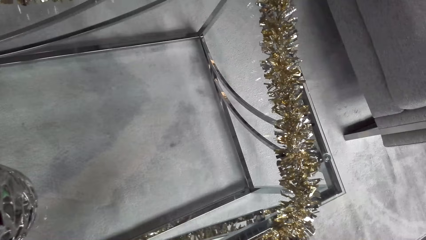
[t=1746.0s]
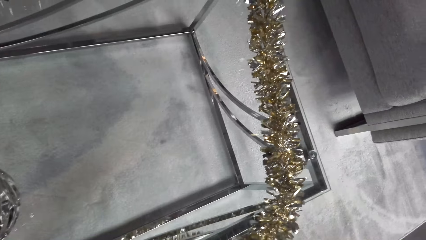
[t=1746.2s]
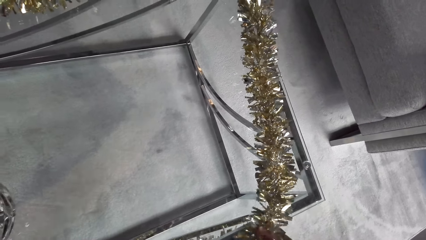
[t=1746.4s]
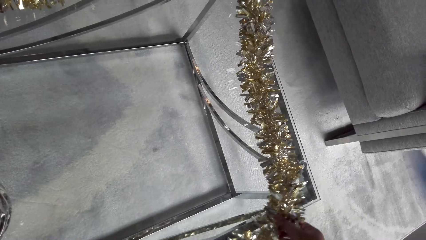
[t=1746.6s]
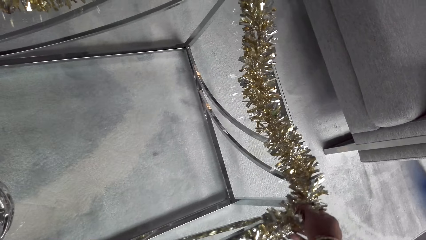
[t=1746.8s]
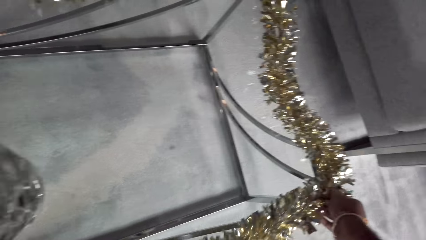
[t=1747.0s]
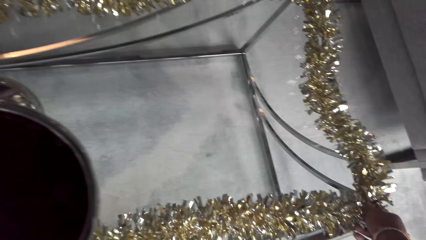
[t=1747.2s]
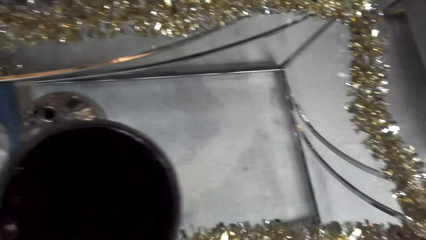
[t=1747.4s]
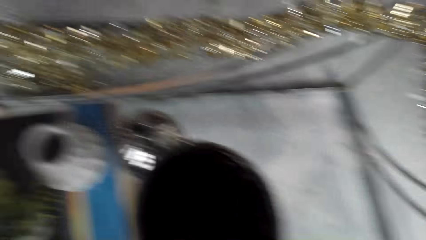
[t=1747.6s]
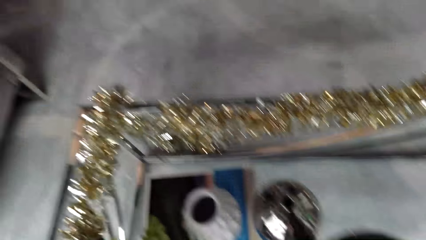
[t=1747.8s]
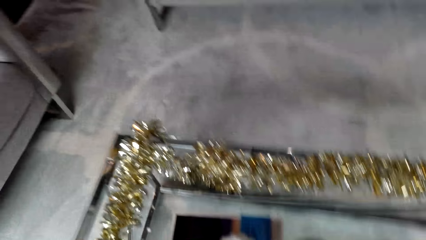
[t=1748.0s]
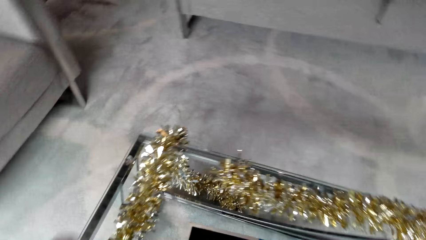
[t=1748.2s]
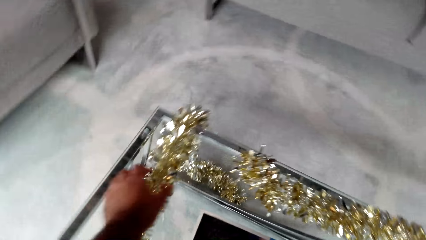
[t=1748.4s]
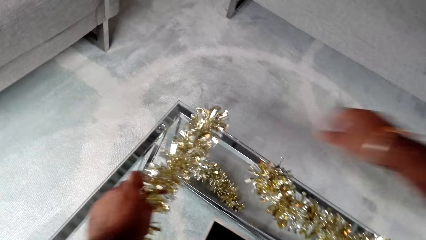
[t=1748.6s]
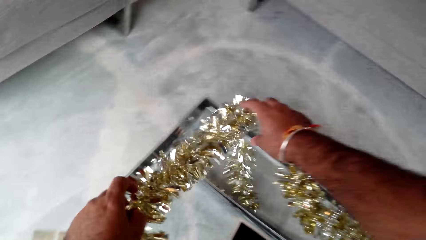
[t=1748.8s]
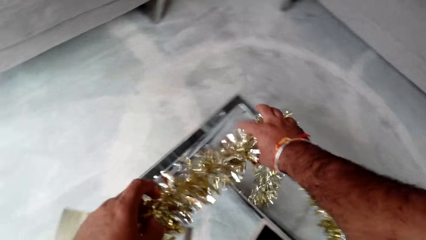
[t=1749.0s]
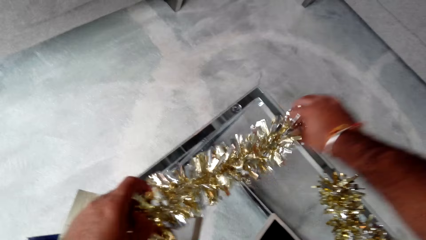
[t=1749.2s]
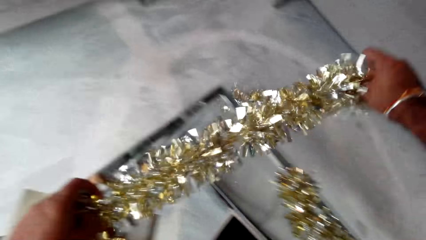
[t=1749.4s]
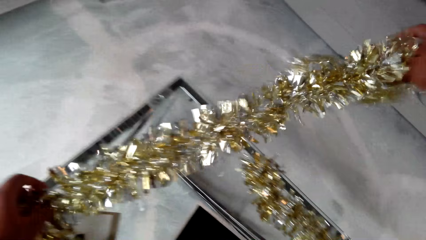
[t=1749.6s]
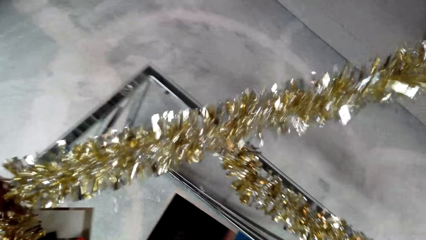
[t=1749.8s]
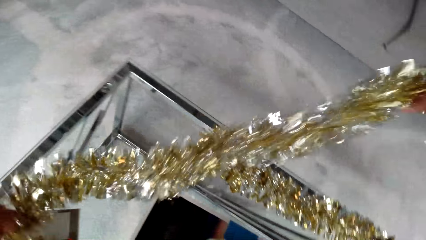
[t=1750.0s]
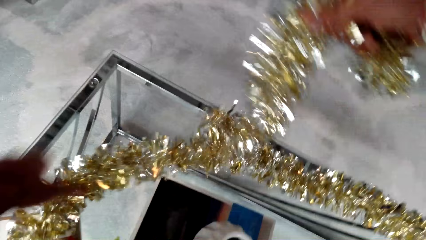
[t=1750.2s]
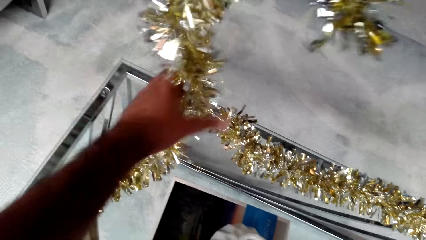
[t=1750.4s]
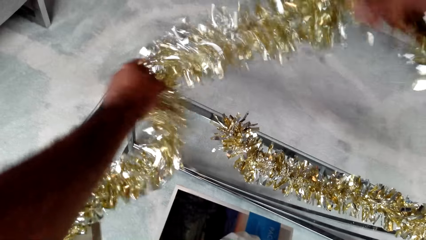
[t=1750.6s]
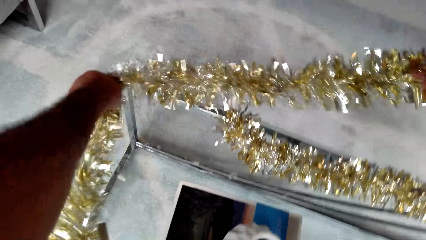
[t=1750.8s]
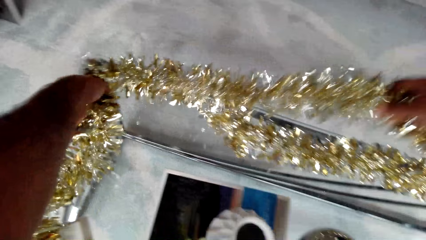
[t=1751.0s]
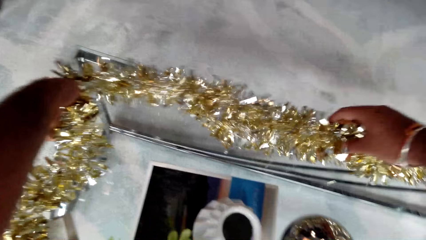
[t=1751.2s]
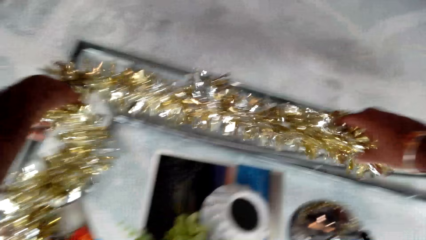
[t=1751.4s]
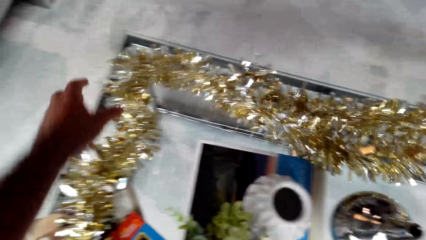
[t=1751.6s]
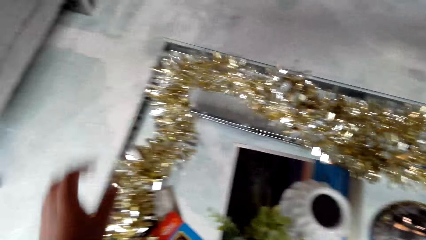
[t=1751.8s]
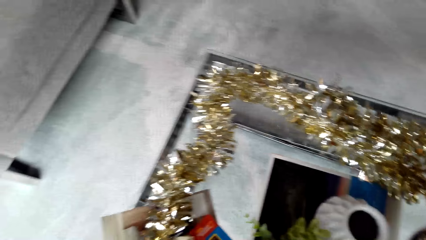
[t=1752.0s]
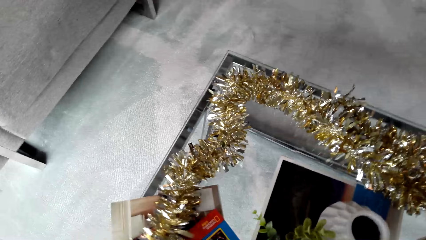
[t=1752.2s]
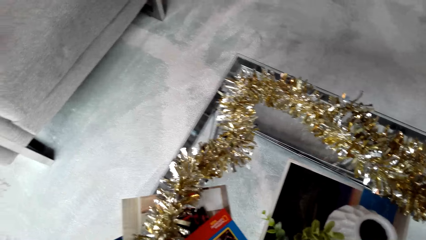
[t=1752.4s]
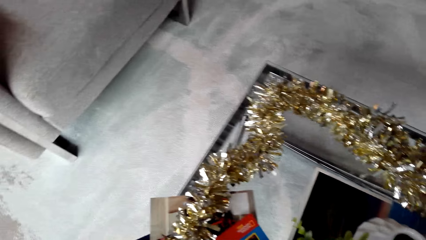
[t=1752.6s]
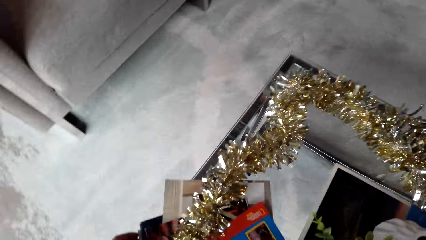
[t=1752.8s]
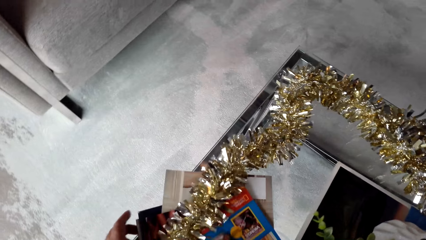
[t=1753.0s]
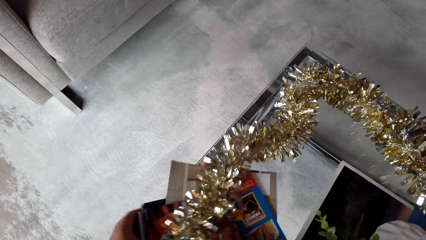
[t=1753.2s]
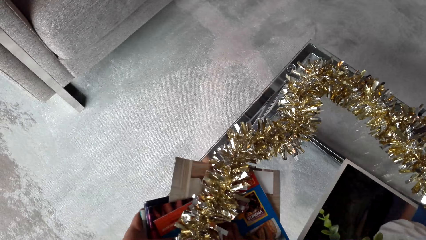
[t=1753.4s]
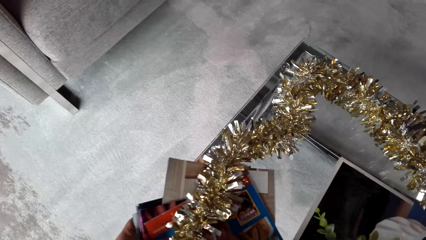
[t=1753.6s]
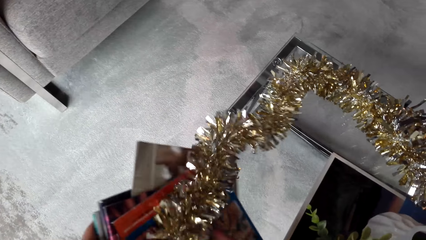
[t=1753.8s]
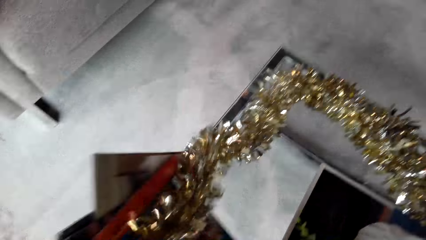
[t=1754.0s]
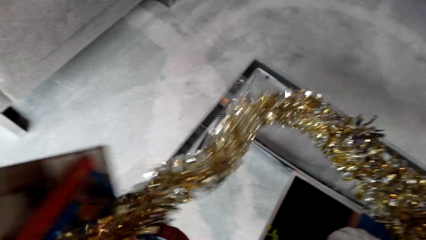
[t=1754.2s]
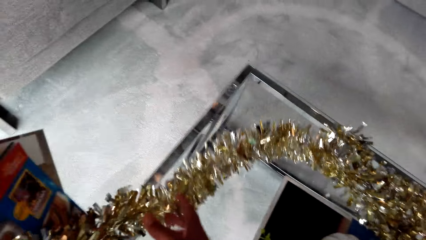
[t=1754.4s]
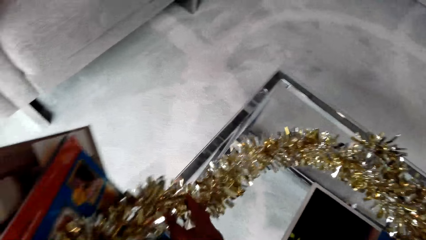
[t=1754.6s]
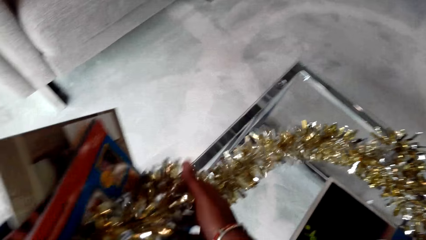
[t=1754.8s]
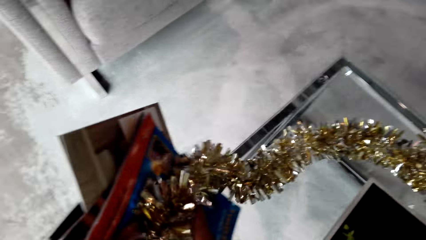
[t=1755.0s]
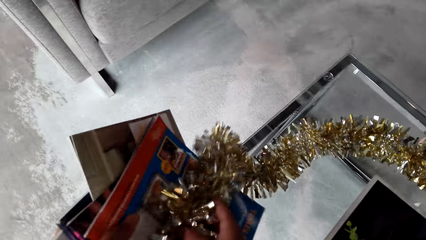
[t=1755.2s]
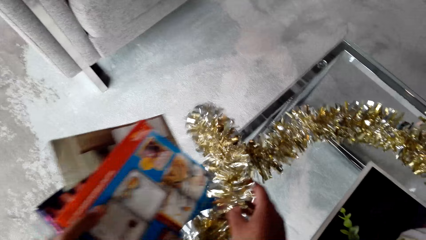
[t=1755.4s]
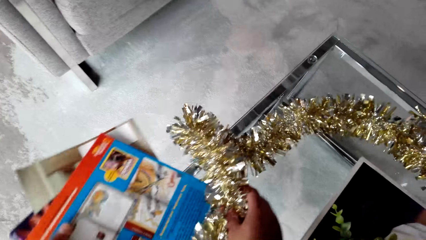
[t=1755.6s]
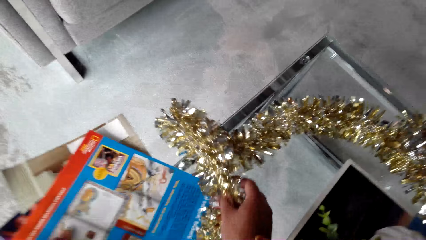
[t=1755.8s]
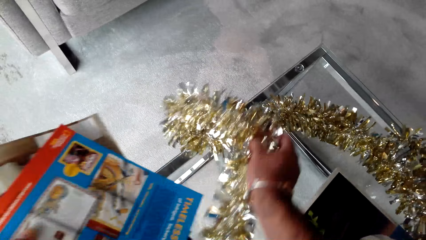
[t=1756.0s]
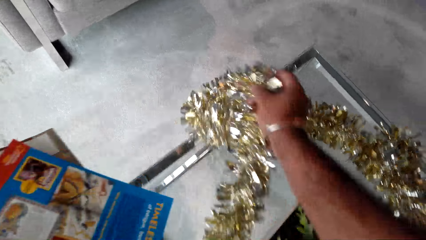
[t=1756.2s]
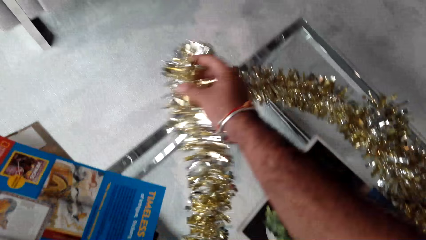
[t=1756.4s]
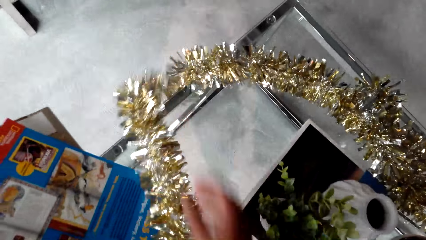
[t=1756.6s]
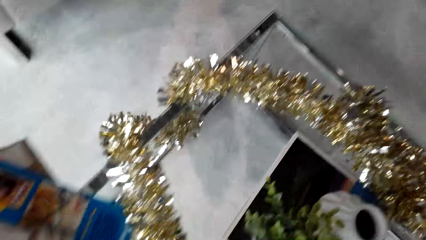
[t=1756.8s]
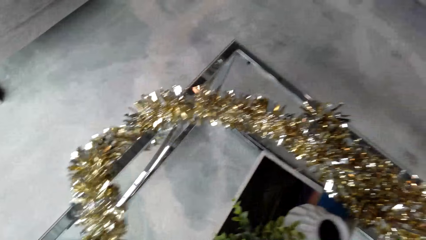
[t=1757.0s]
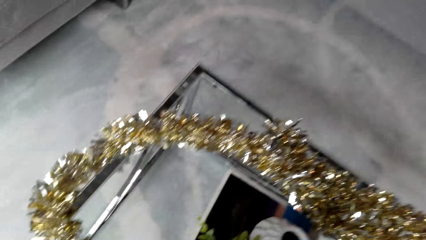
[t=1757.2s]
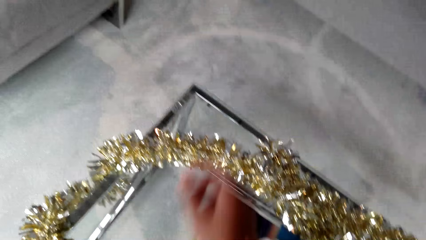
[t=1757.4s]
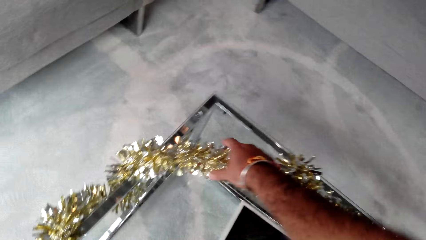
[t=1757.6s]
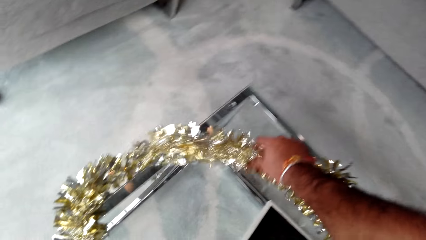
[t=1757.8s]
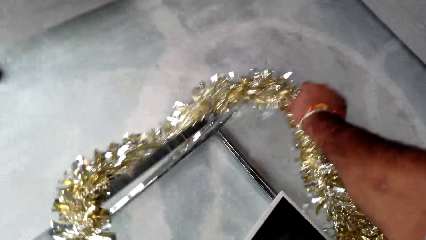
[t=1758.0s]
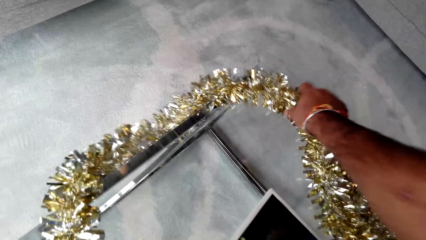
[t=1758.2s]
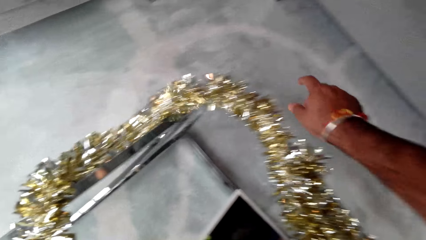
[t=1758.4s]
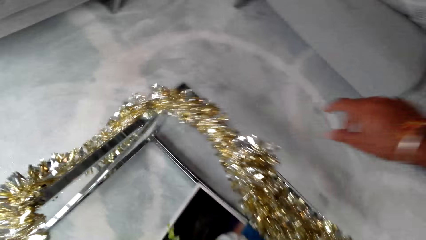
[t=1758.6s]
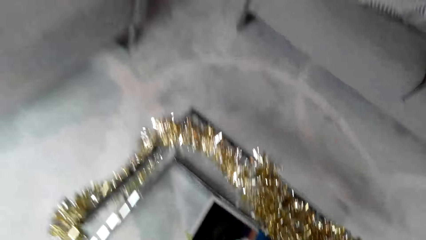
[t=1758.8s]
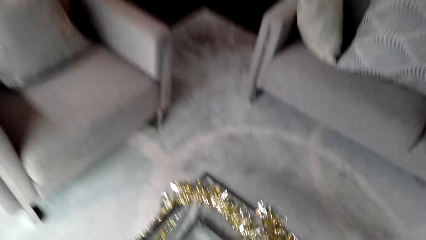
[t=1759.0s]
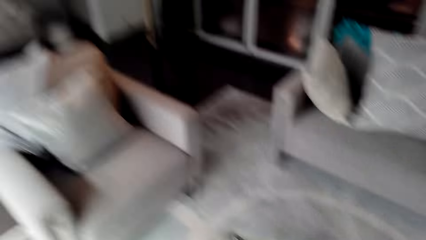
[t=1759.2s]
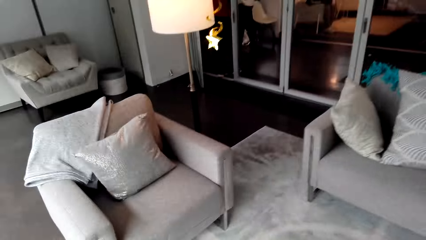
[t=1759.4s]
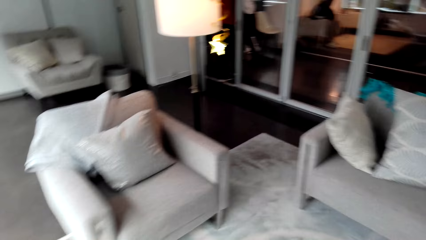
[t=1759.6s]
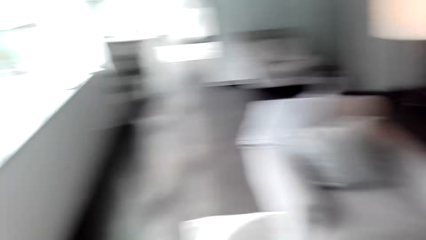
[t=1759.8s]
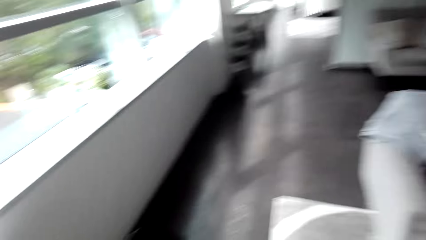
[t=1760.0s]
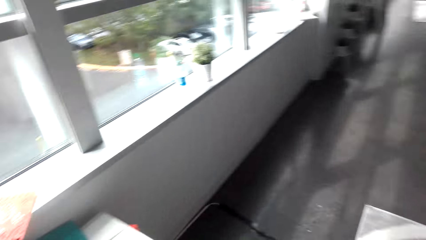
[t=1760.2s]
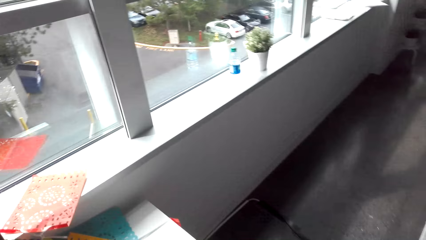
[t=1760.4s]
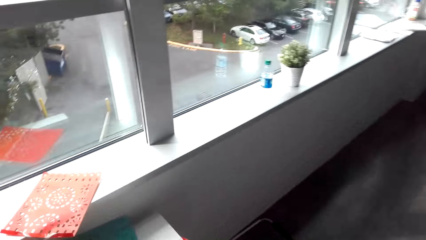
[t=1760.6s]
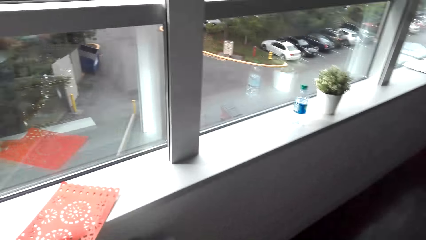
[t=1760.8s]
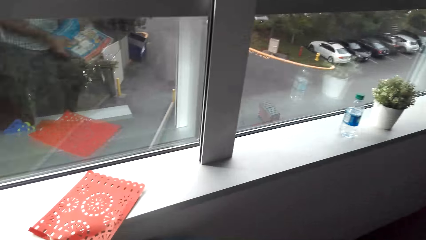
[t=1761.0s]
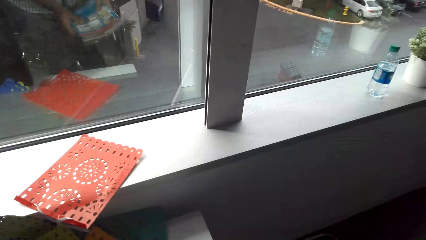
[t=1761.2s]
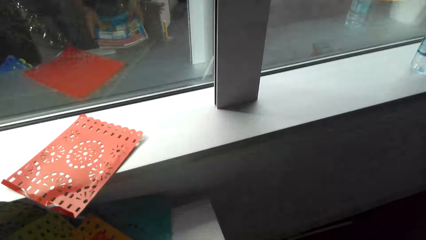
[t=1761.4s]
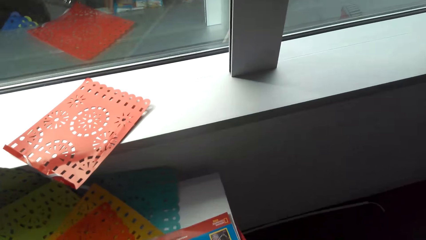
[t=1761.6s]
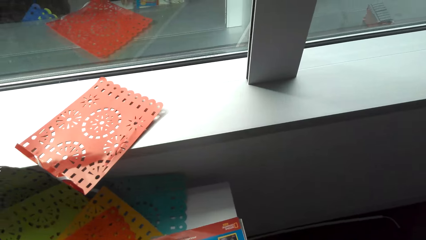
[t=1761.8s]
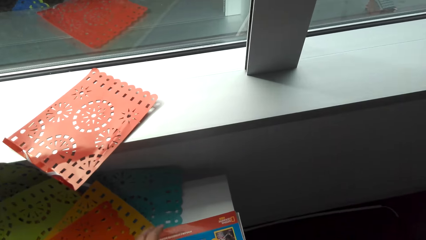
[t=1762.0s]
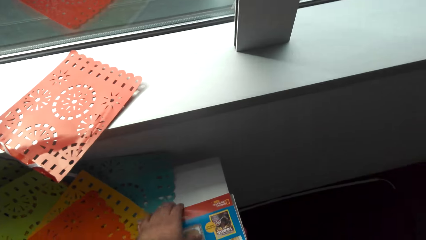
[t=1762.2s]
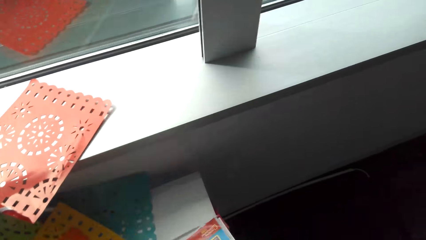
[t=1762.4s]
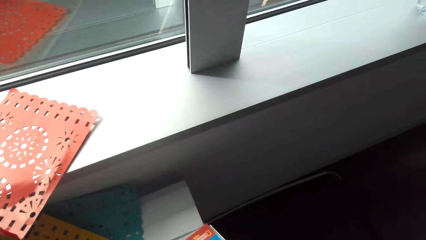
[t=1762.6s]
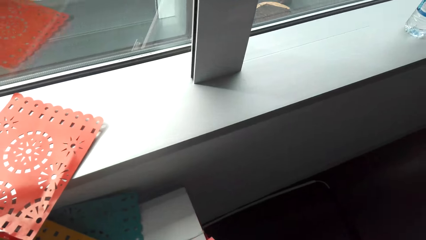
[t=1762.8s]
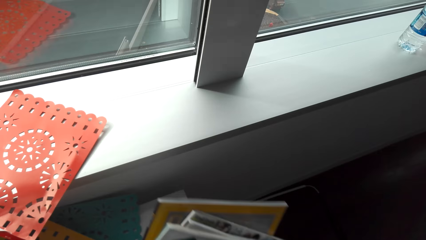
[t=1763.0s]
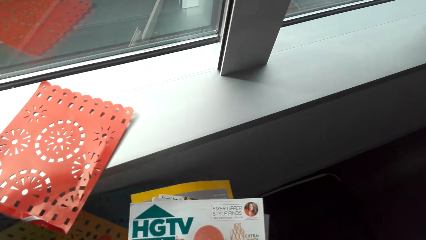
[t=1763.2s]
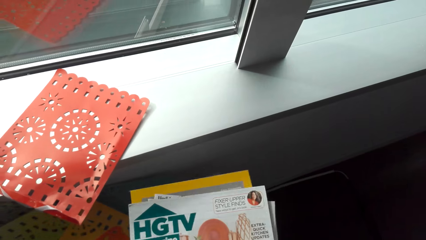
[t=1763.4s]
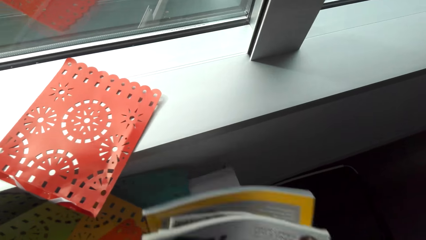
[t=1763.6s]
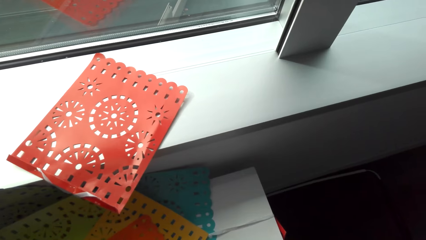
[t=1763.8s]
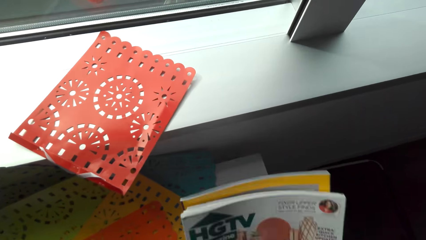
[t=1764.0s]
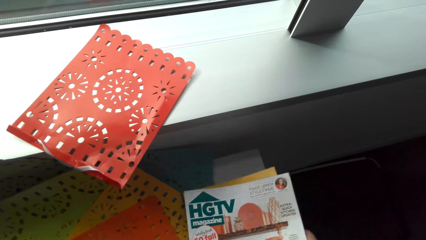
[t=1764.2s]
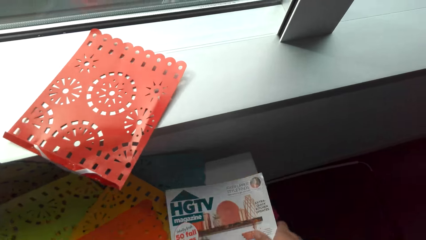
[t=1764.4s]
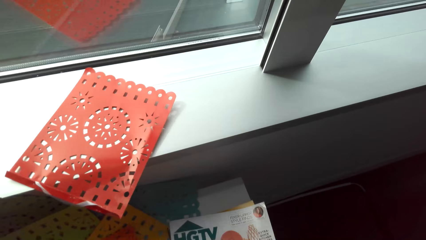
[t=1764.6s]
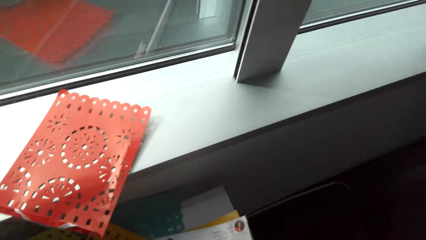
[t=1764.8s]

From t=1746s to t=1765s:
The camera wearer spreads flowers on the table. They pick books from the table. They spread flowers on the table. They carry the books to another table in the room. They drop the books on the table and arrange the books on the table.
